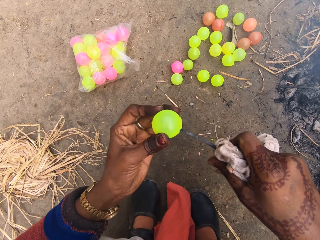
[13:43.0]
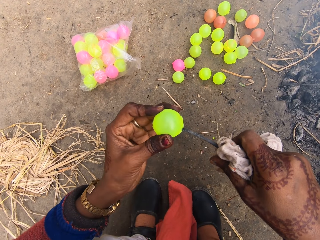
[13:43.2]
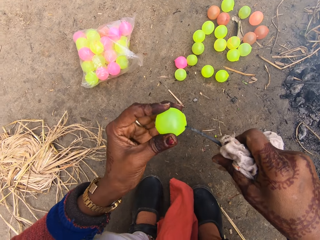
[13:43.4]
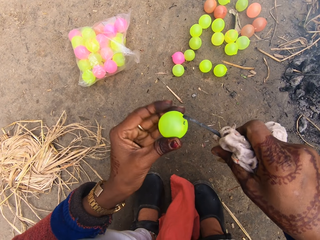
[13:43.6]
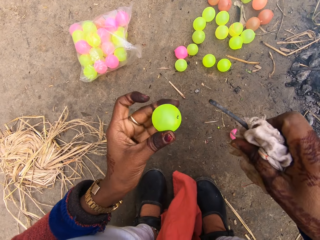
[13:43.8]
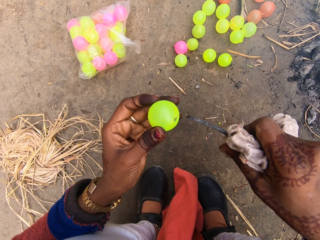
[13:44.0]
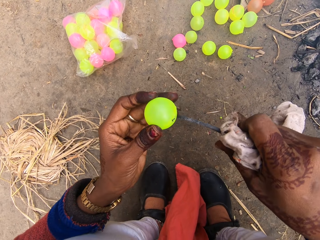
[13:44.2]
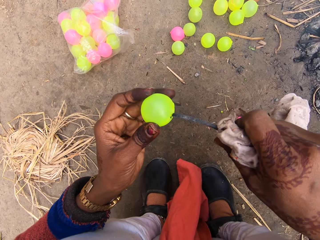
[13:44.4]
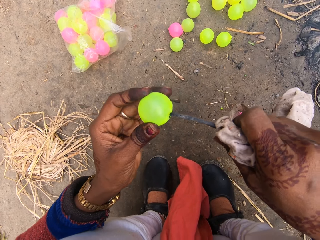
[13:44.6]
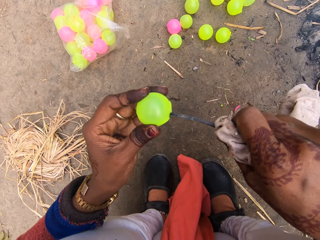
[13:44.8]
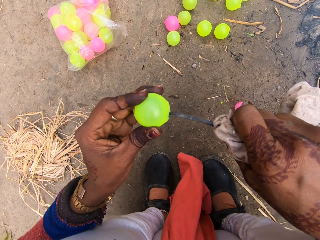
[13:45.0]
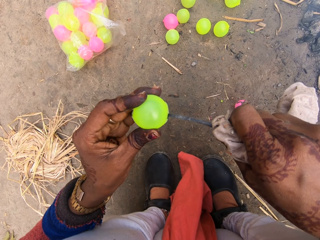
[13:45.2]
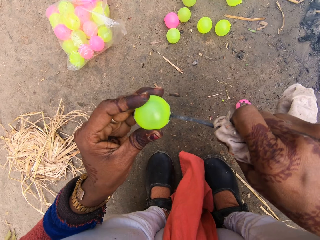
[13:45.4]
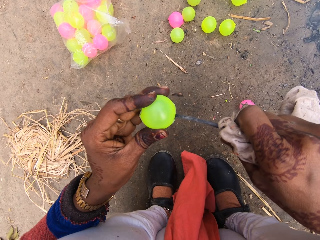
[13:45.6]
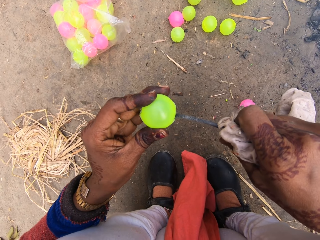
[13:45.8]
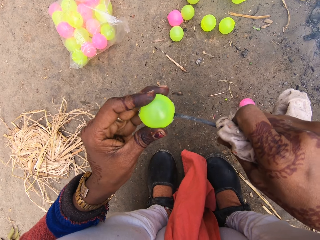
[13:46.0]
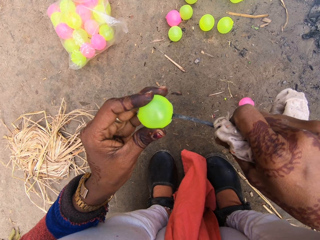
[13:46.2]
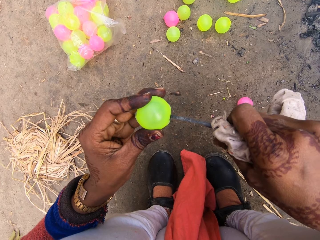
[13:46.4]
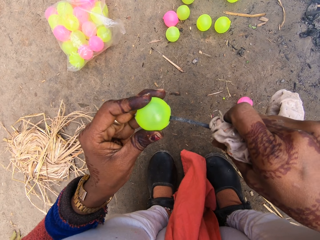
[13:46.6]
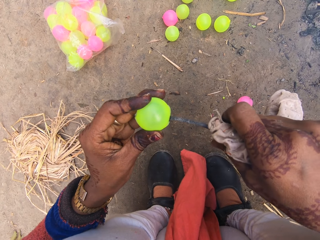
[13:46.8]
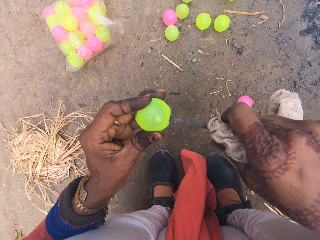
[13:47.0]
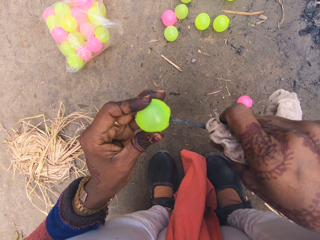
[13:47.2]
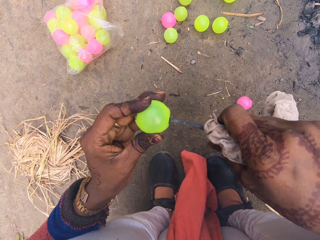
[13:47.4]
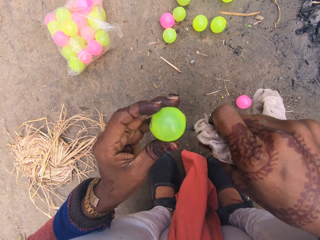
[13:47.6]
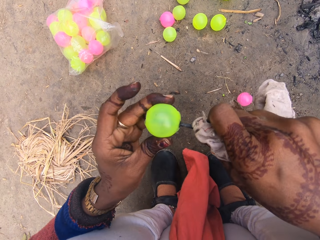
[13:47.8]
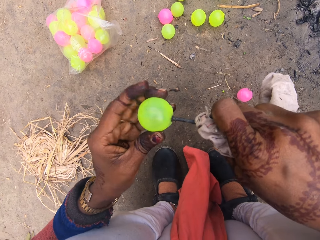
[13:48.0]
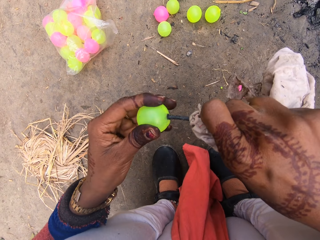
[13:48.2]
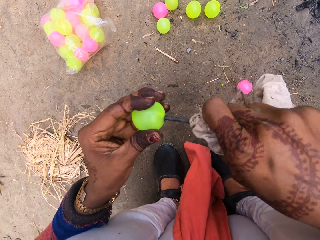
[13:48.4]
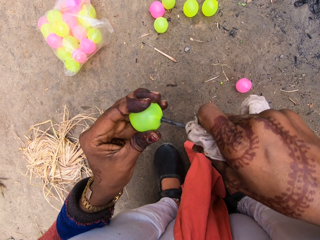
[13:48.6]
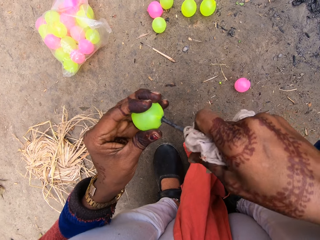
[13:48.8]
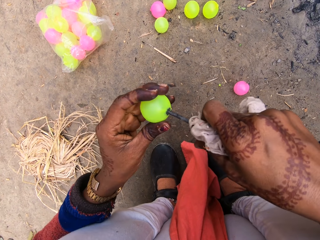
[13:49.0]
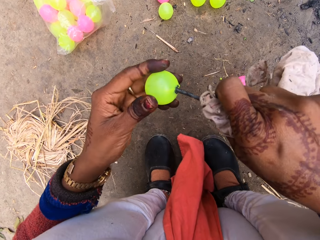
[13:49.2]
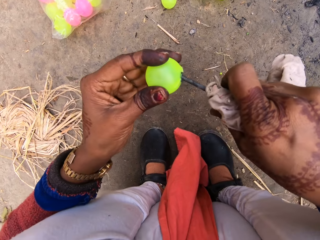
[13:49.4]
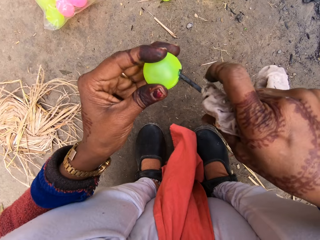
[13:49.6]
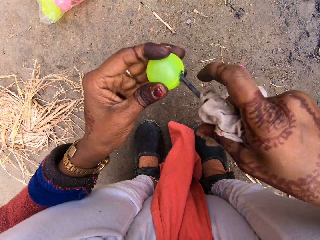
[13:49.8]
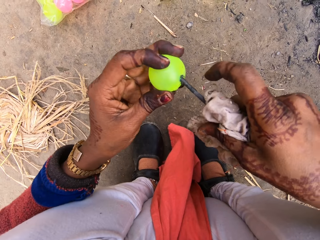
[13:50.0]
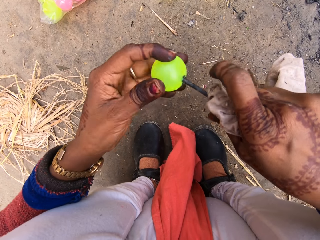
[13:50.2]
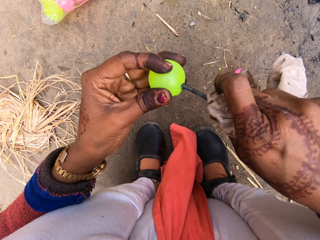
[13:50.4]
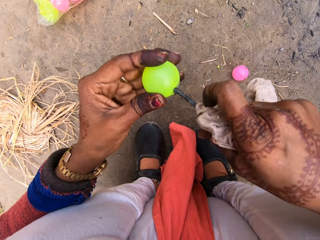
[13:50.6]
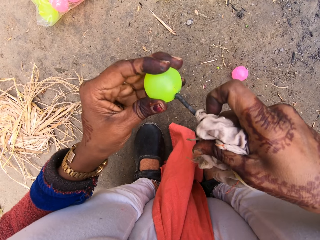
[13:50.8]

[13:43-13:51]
The camera wearer pushes the nail on the ball. They pierce the ball with the nail.

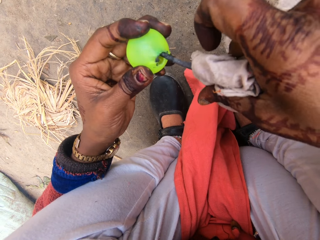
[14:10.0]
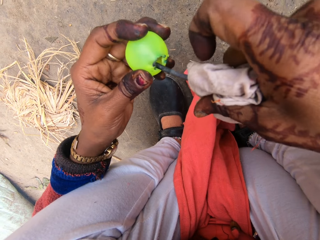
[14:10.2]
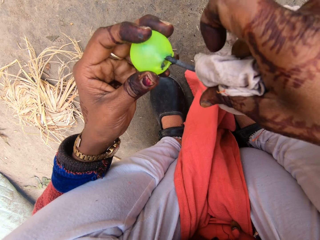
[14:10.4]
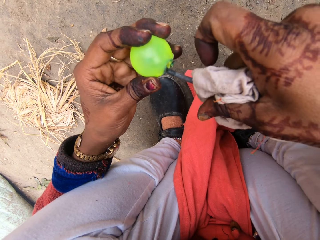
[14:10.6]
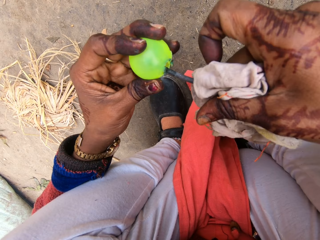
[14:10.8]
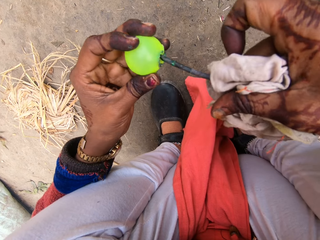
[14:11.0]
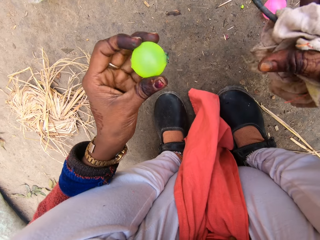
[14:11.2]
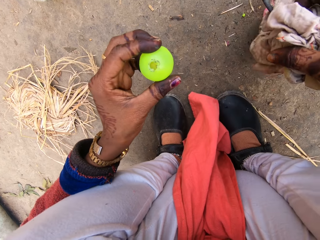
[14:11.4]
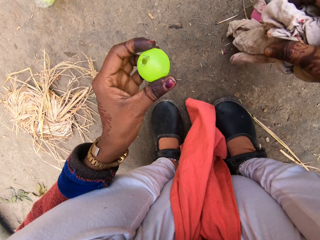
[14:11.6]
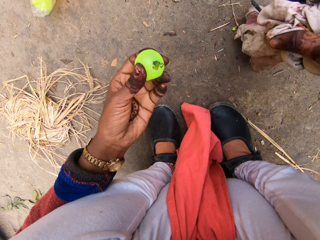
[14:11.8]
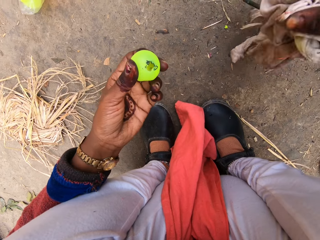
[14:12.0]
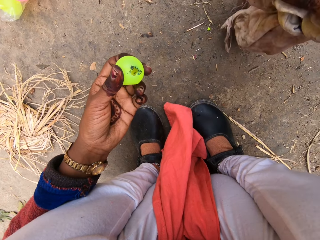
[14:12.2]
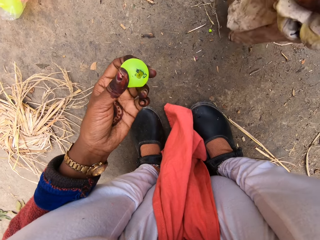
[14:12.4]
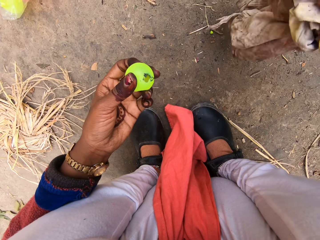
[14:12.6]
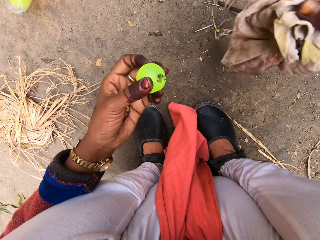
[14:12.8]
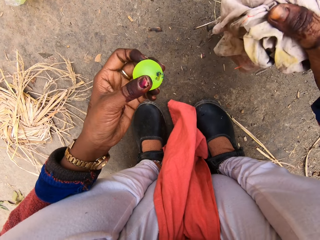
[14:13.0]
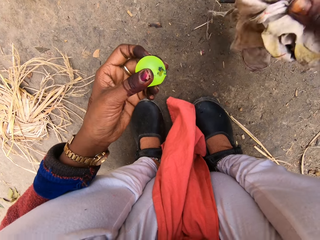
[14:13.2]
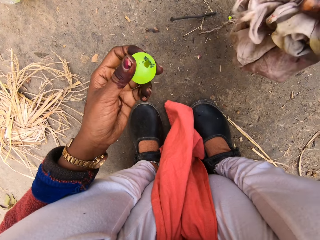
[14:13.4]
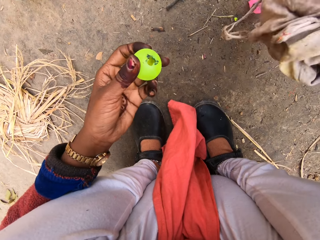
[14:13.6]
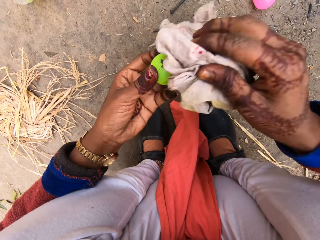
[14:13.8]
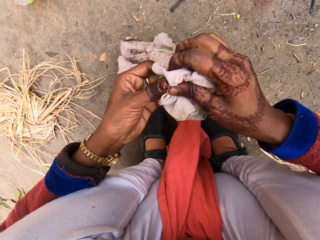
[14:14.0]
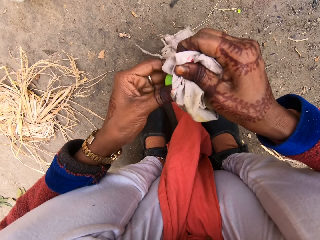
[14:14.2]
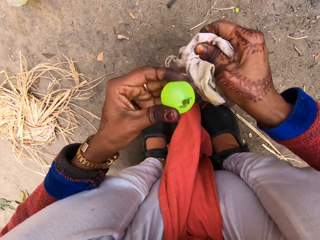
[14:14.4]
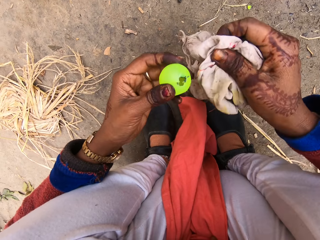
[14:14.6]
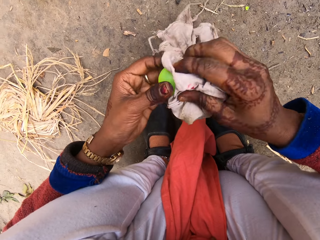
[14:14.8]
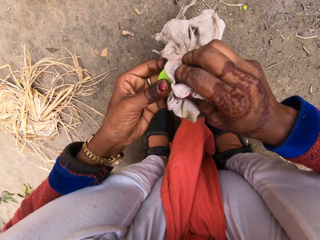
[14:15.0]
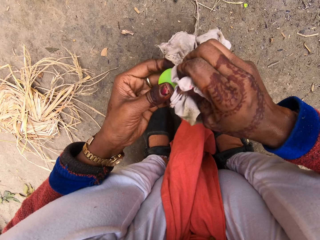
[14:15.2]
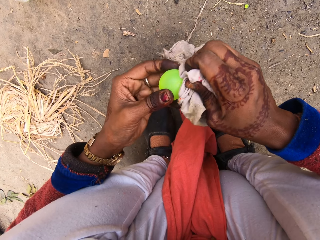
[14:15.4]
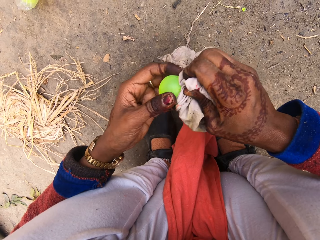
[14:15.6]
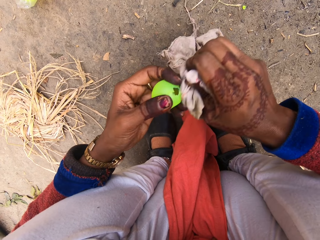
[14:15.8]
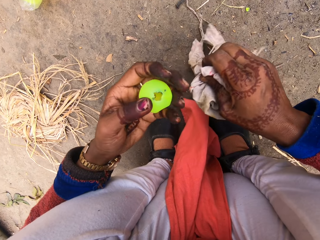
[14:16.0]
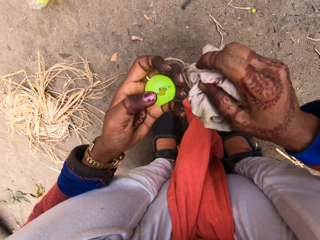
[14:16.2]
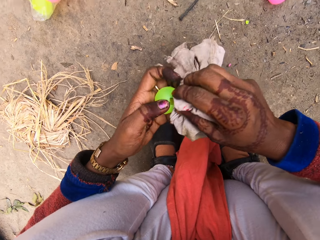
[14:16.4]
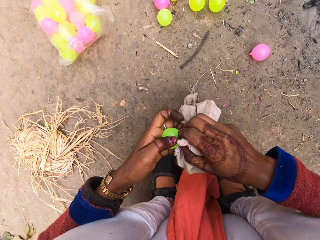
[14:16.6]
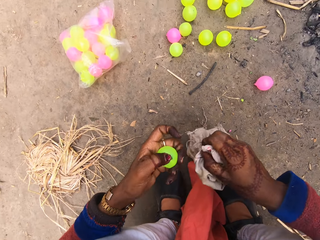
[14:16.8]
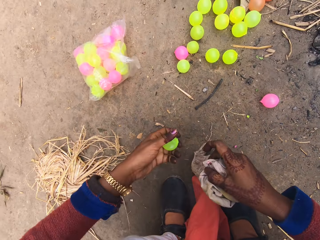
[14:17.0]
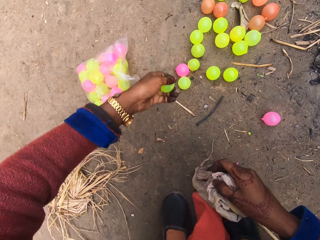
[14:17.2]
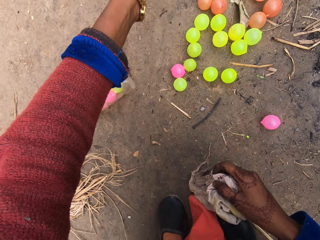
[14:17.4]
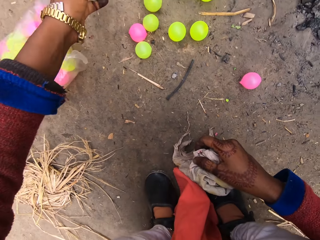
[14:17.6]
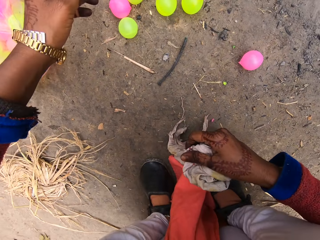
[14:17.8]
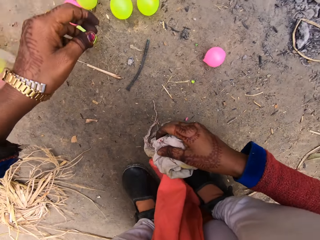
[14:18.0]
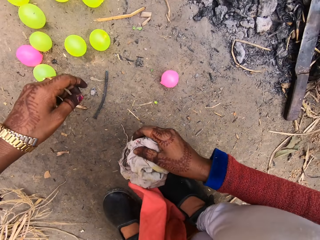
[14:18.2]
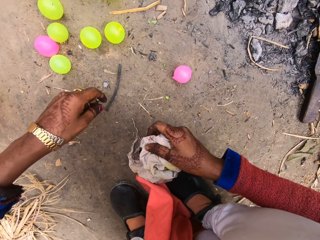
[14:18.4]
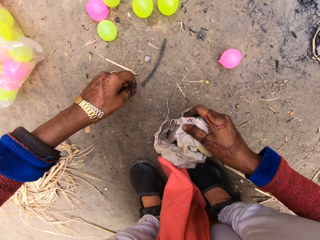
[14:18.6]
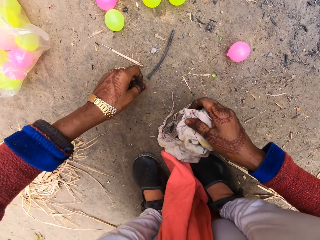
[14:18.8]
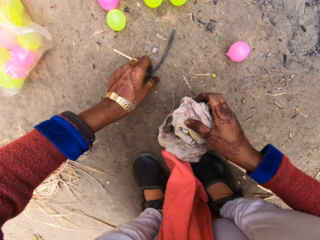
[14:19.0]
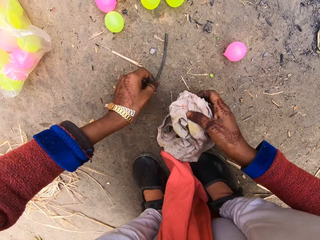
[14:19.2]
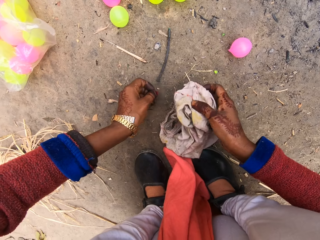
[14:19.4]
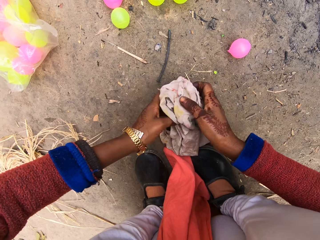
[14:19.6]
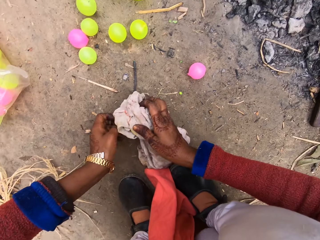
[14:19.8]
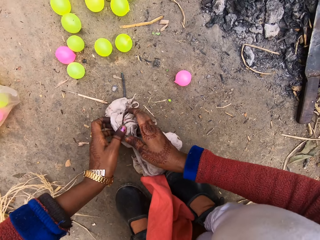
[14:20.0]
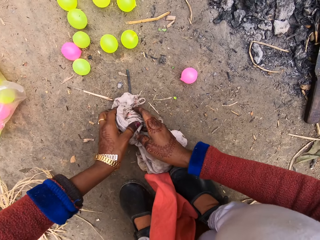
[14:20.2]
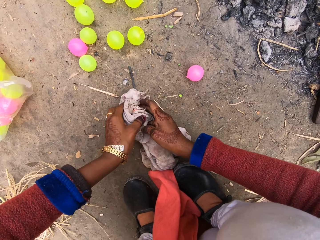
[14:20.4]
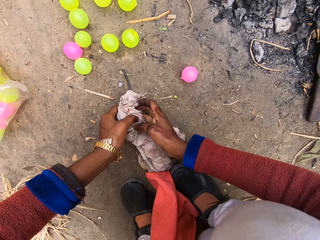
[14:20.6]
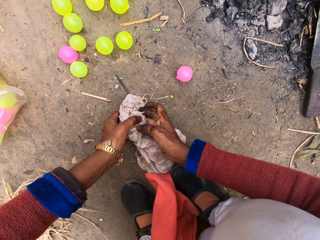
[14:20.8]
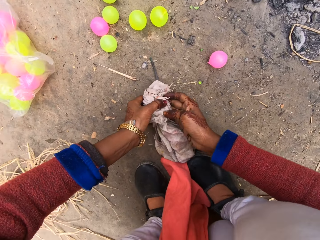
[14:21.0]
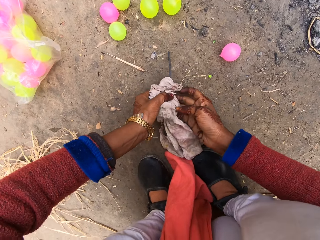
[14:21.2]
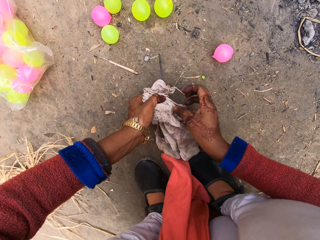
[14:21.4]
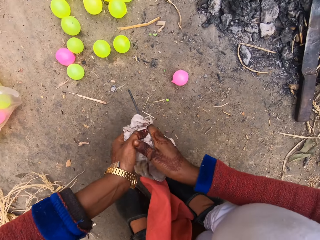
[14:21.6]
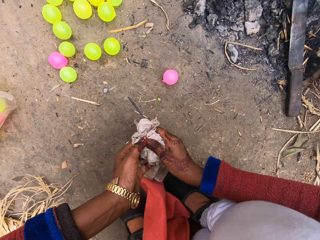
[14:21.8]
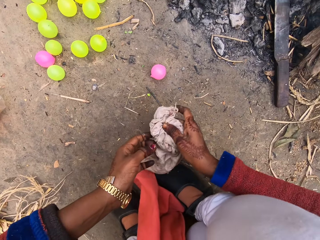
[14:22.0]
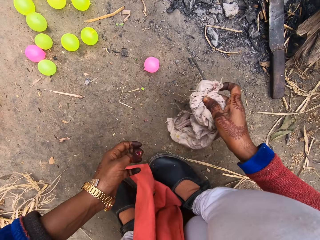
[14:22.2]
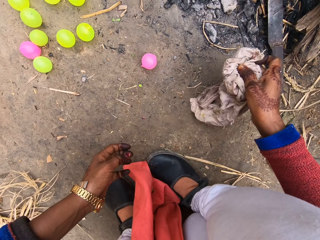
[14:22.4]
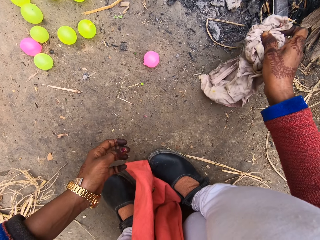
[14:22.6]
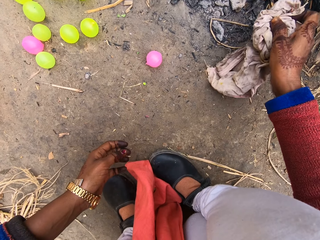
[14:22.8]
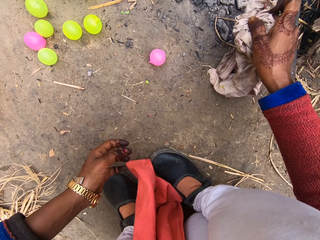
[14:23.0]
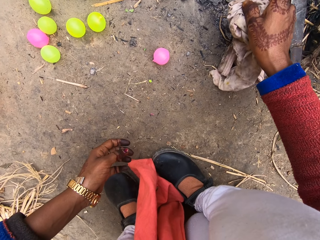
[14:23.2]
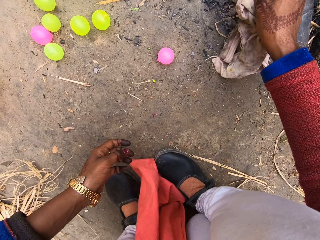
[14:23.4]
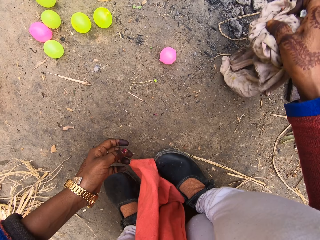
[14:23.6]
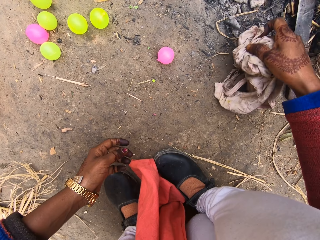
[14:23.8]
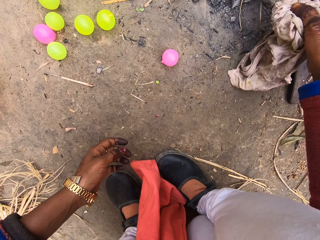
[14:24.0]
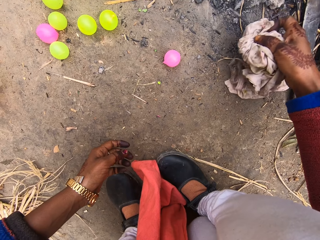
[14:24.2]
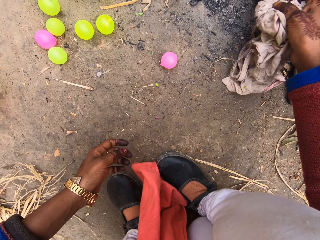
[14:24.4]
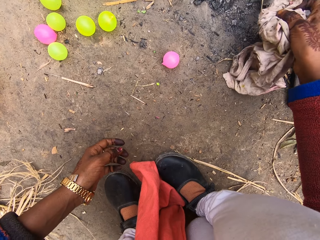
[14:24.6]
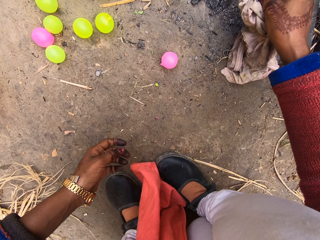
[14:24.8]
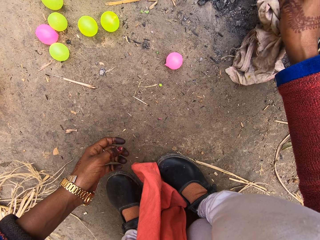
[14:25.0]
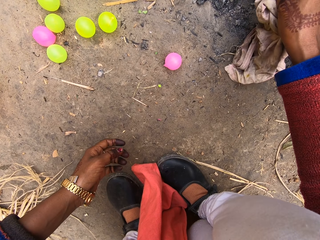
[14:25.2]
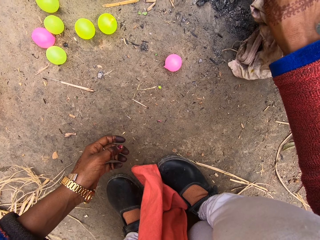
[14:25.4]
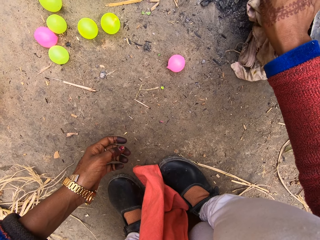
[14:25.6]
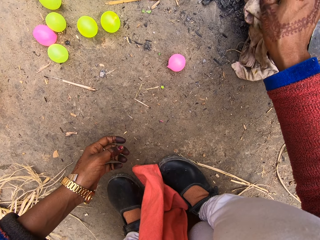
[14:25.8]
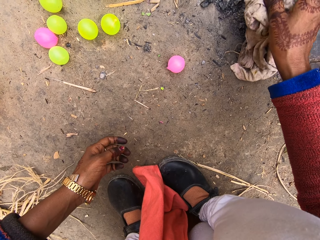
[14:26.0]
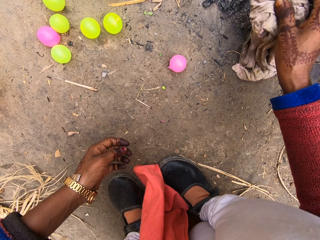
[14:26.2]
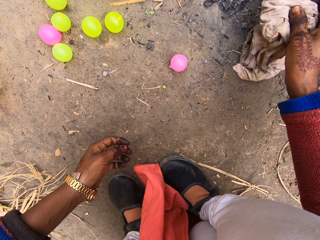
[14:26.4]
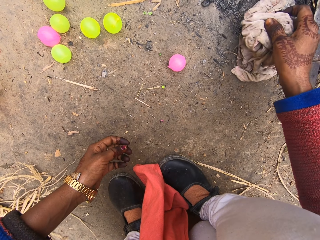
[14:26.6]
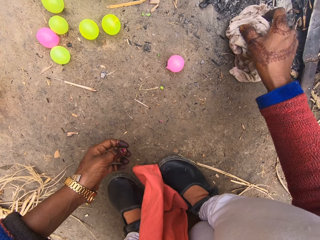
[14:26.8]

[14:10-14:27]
The camera wearer converses. They shake the nail off the cloth. They drop the hot nail. They peel the ball with the cloth. They wipe the plastic ball with the cloth. They throw the ball aside. They touch the nail. They pick up the hot nail from the ground with the cloth. They put the hot nail back in the fire. They push the coal with the nail.
